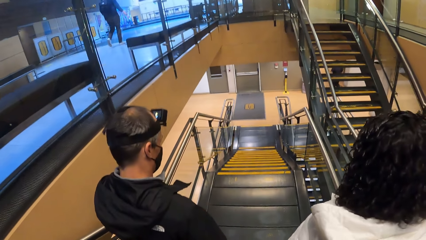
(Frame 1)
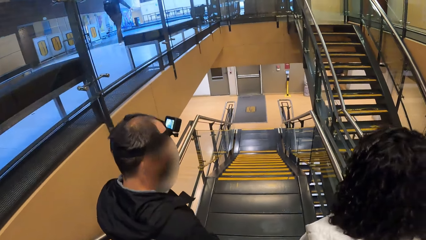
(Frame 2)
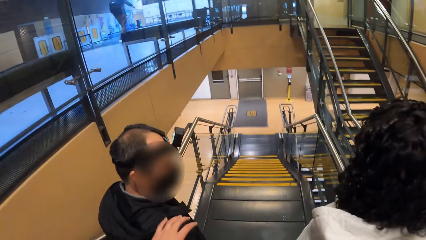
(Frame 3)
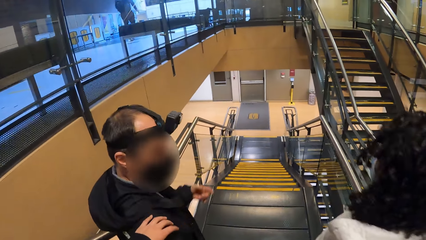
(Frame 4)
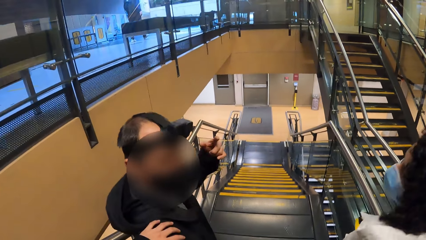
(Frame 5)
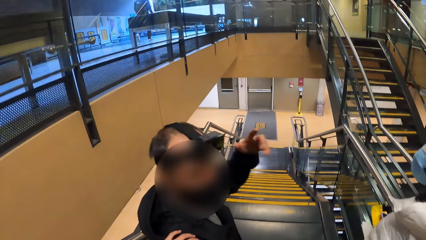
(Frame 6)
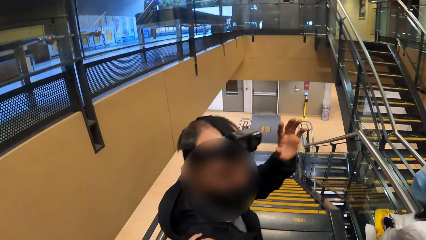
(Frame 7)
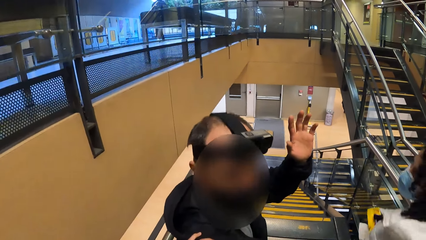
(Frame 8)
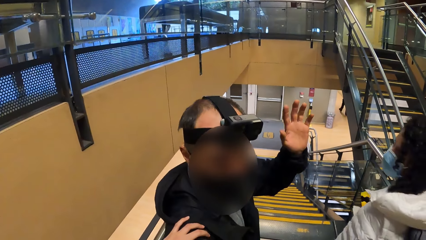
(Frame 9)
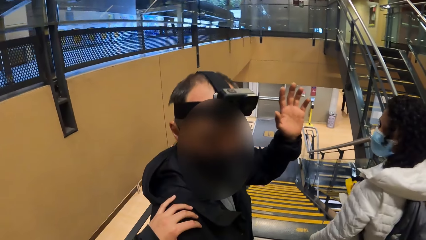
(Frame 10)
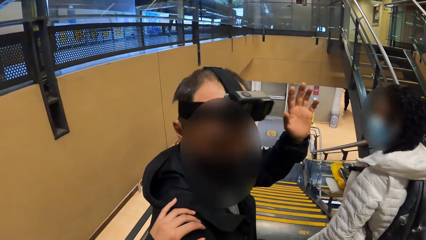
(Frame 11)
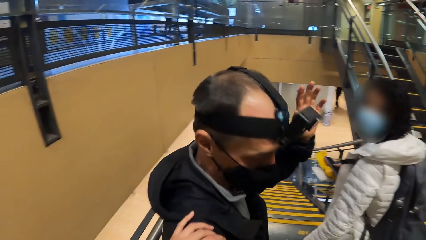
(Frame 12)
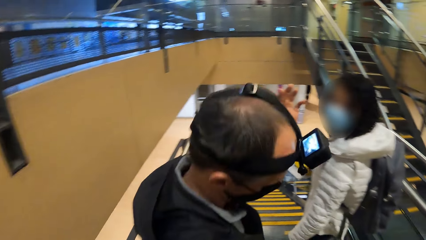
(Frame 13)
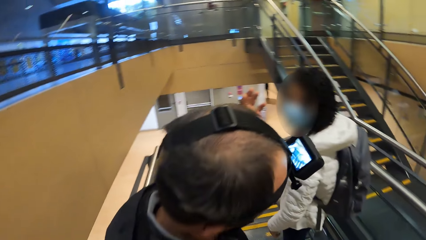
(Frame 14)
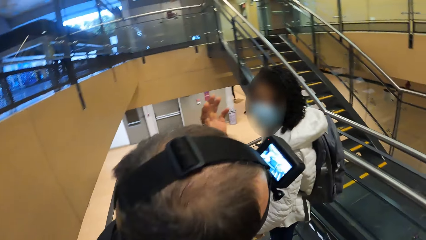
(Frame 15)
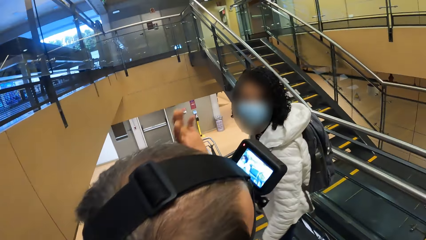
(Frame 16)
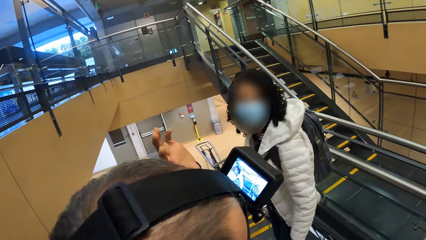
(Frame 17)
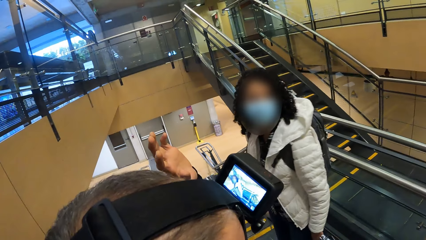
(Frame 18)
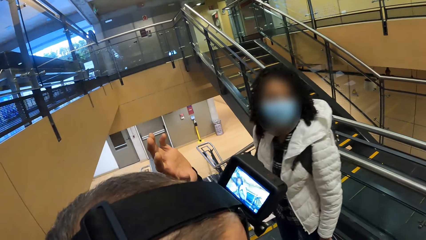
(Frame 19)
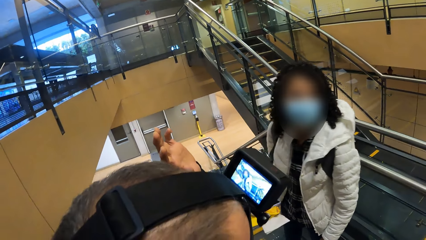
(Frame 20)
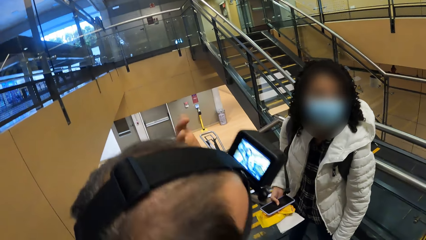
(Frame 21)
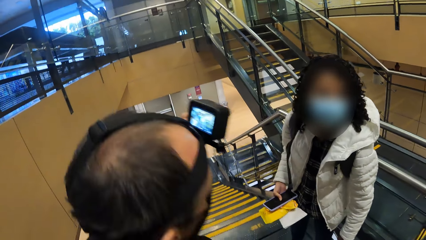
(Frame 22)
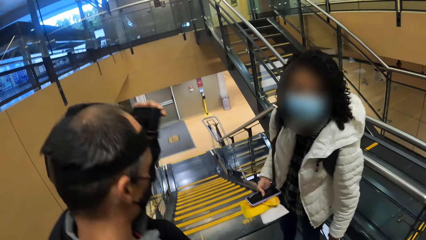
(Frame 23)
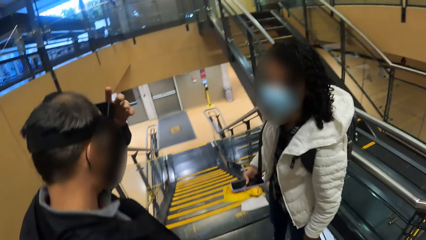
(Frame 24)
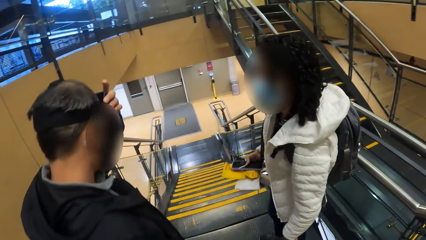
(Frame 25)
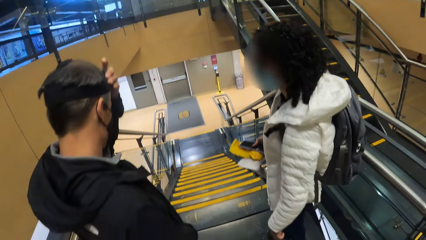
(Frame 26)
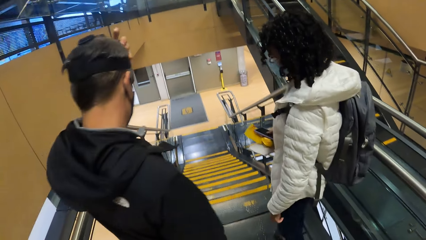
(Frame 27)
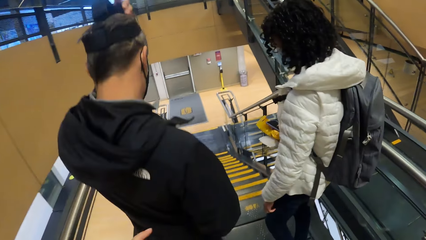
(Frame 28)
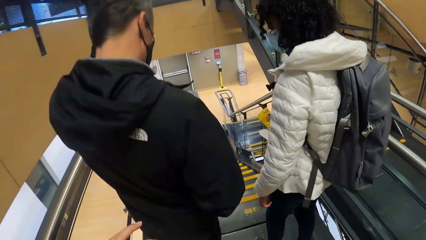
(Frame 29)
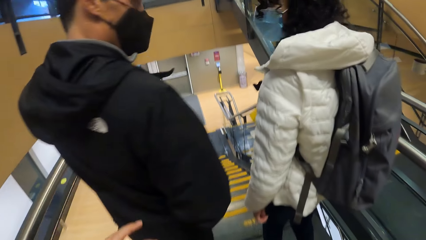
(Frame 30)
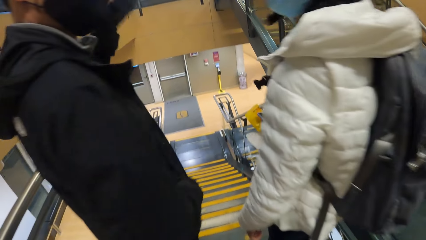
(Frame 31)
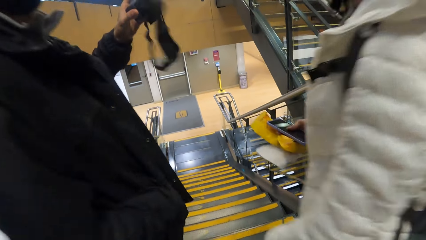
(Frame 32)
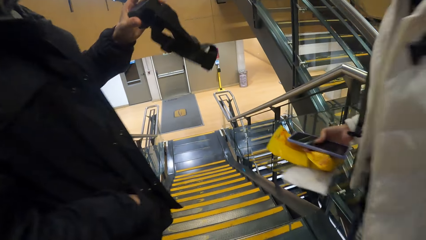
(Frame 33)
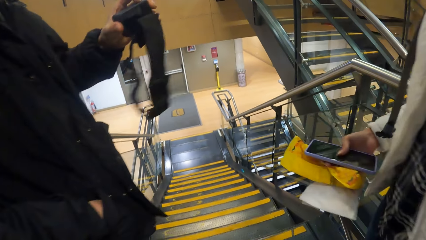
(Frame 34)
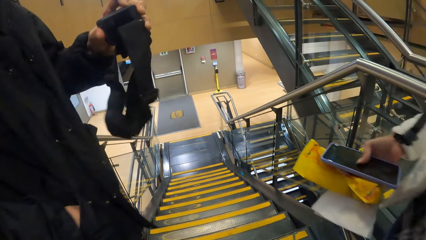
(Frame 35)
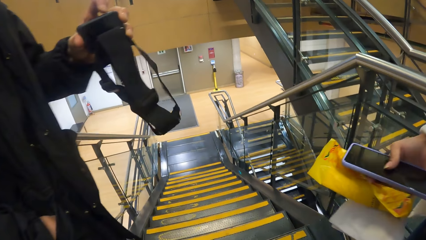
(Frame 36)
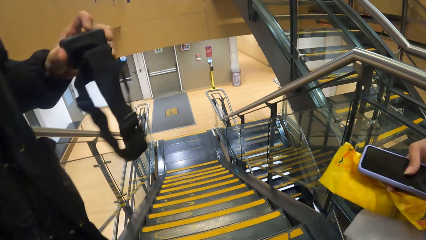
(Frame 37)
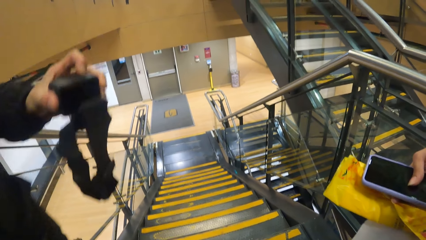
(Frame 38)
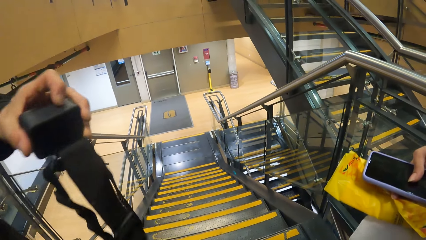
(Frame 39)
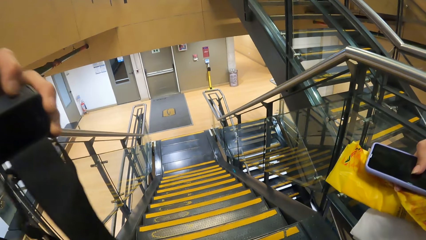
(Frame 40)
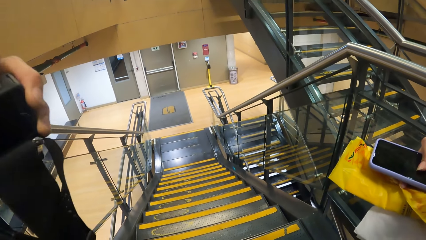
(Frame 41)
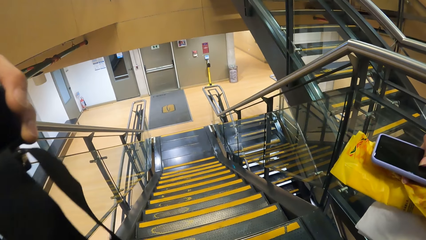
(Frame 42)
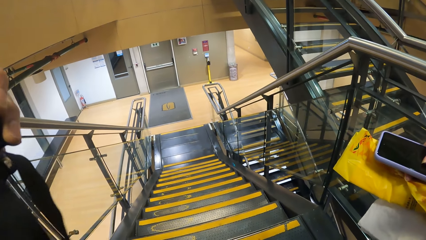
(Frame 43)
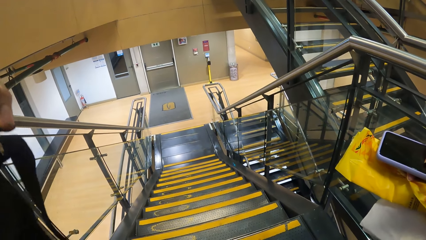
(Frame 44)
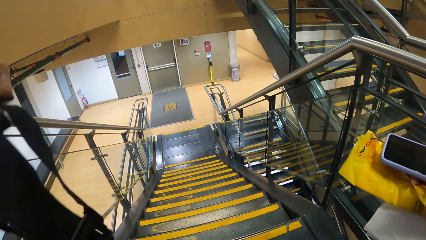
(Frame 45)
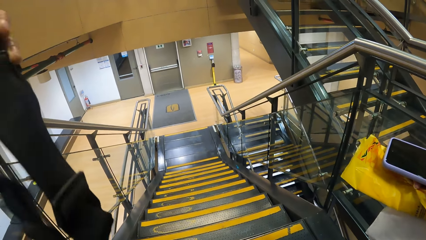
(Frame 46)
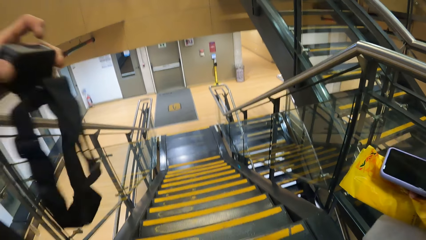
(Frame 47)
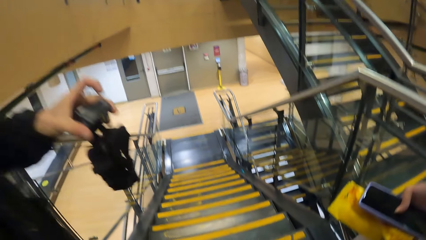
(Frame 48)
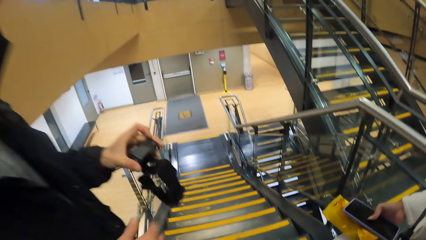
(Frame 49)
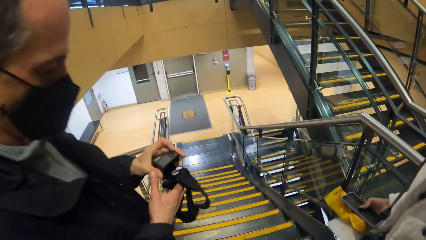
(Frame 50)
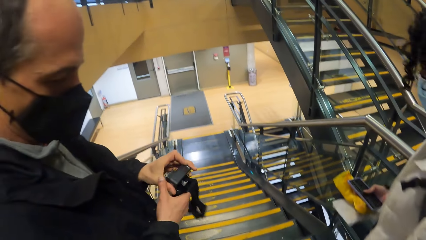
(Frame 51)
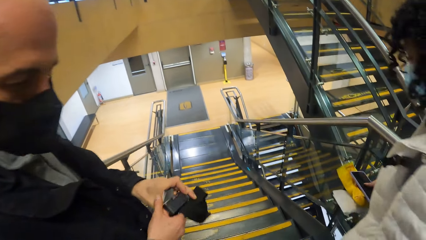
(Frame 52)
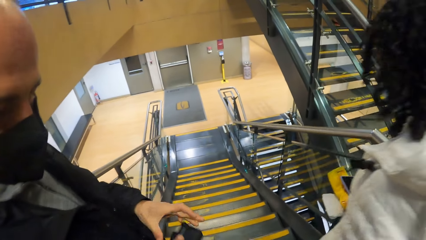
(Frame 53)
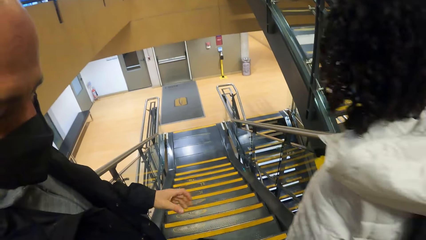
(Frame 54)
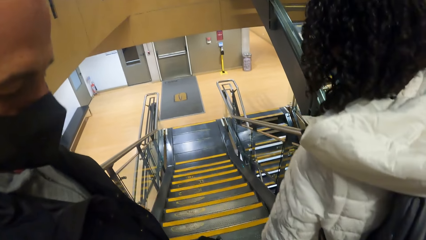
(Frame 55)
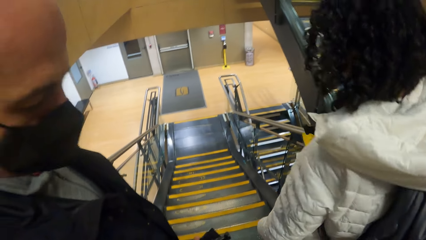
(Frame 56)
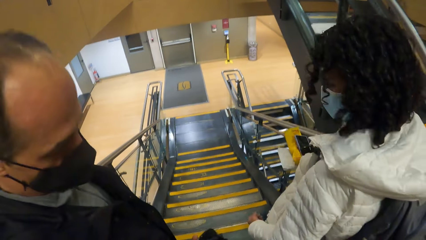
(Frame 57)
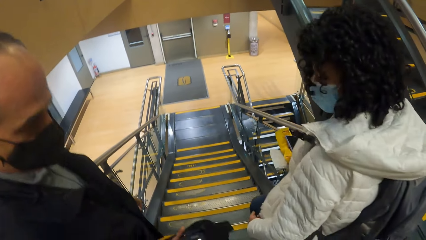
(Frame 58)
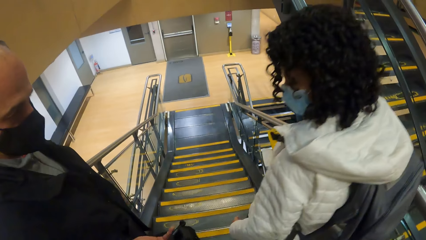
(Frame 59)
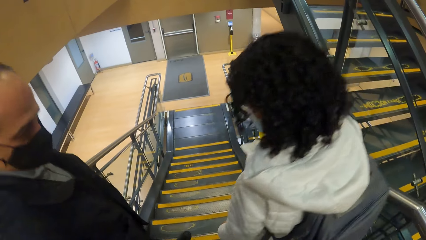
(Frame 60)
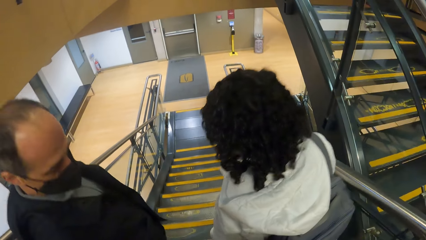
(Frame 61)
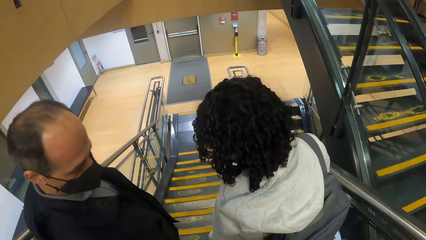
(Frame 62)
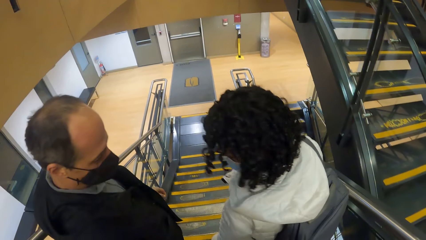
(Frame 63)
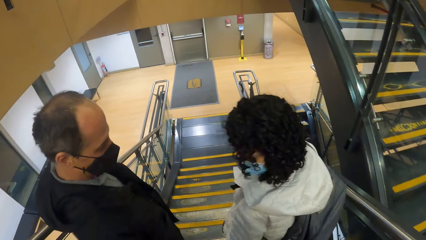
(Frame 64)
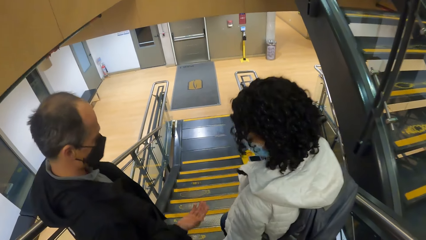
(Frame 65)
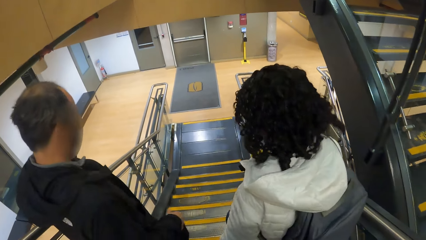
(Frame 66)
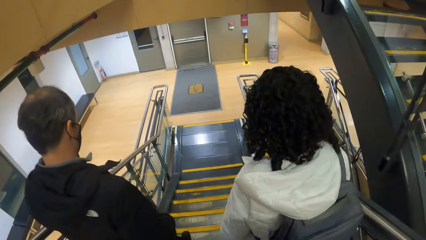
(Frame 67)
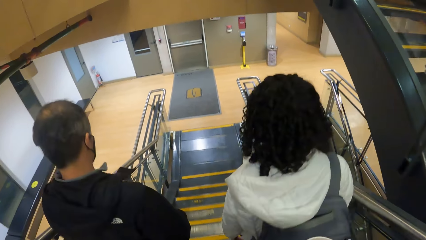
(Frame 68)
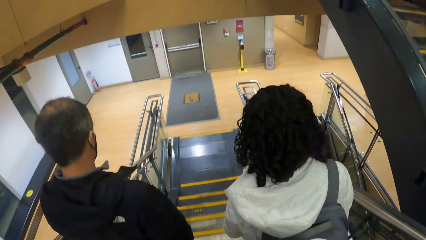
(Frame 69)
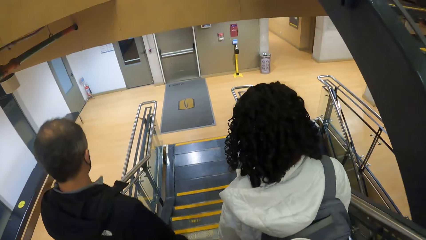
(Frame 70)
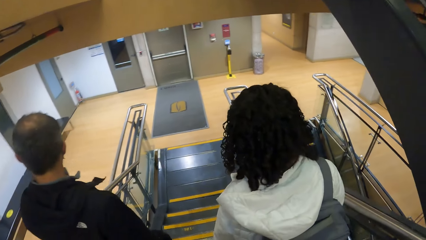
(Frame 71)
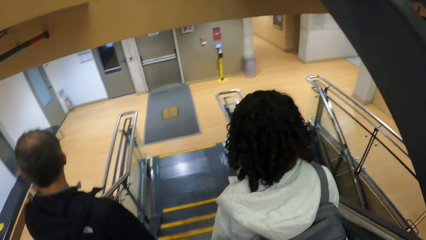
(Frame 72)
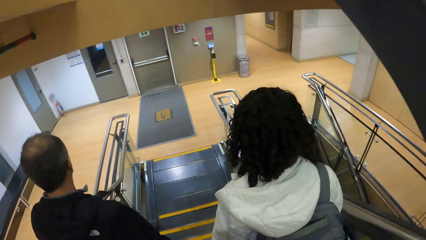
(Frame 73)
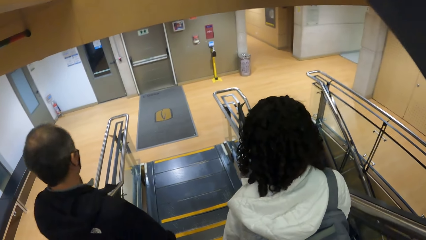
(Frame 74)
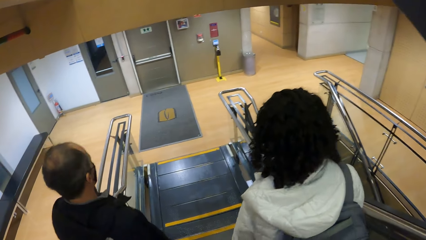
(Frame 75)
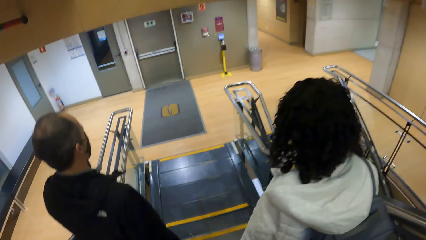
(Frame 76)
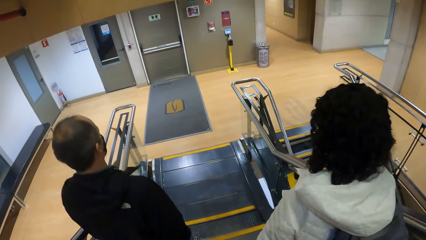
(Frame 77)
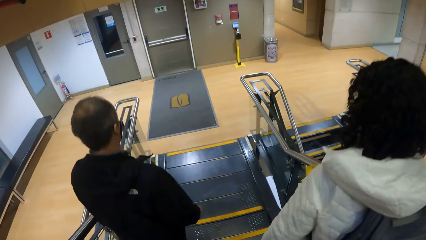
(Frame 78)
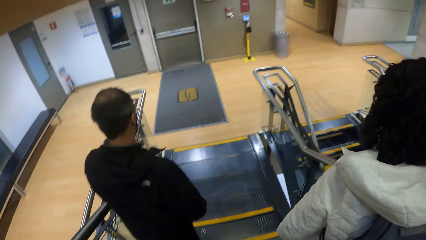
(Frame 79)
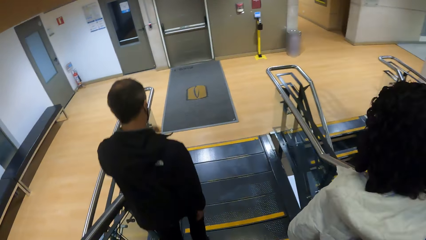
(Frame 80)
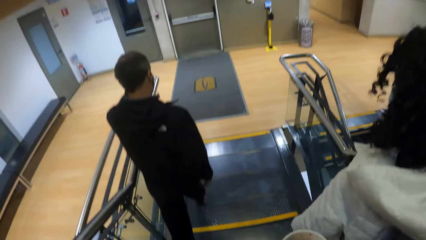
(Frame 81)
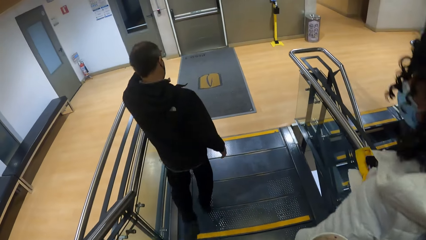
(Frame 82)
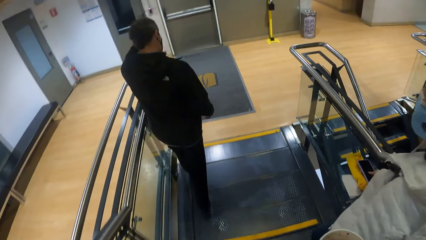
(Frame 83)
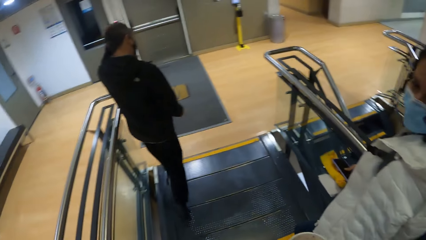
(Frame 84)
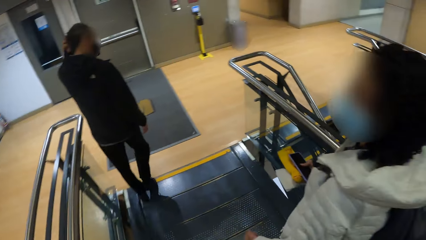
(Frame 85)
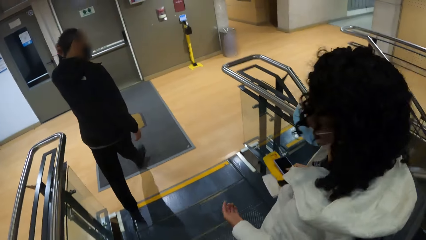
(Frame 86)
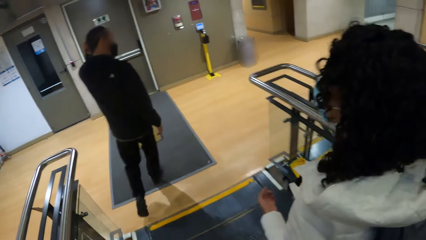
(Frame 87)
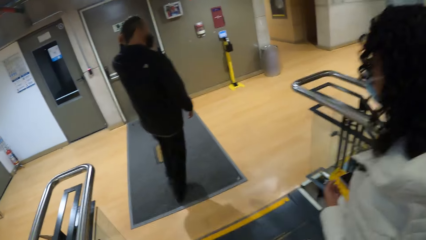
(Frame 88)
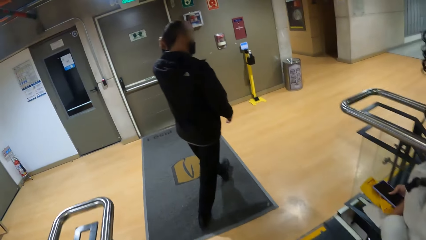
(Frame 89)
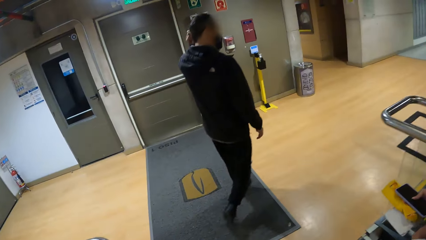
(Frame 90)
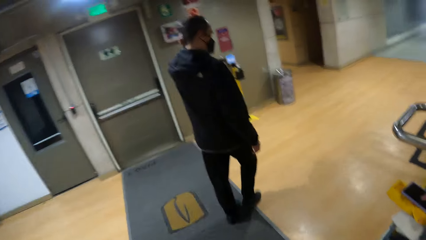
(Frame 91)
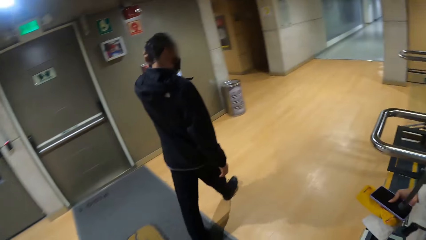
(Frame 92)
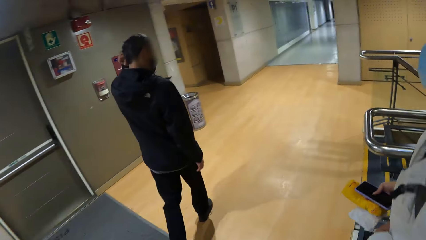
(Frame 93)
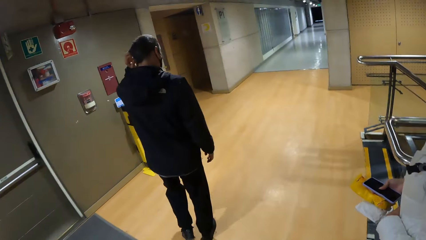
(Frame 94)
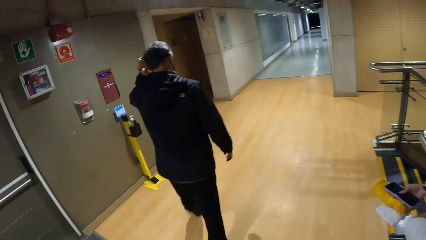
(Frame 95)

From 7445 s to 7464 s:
The camera wearer touches the man with her left hand. The man lifts up the hand. The man removes a camera strap from his head with his left hand. The man passes the camera strap from his left hand to his right hand. The man passes the camera strap to the camera wearer with his right hand. The camera wearer walks down the stairs. The man touches the head.
